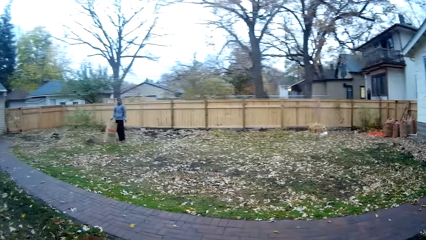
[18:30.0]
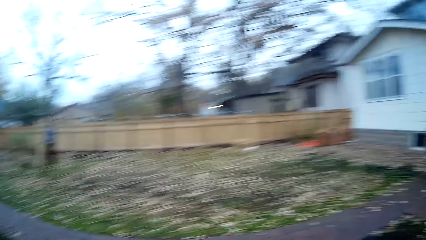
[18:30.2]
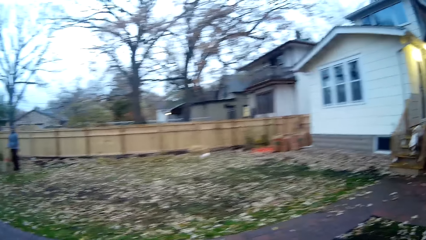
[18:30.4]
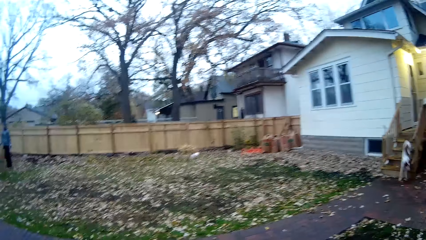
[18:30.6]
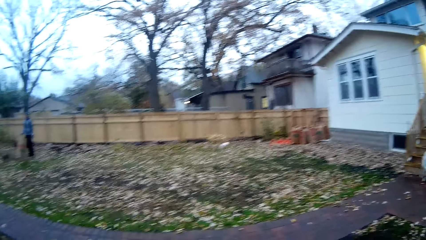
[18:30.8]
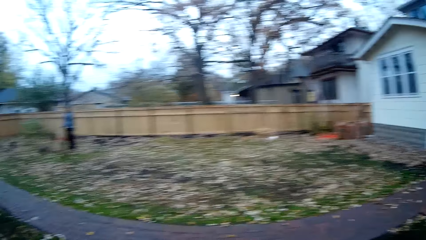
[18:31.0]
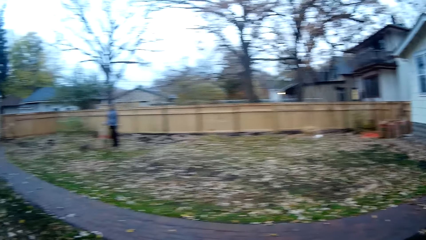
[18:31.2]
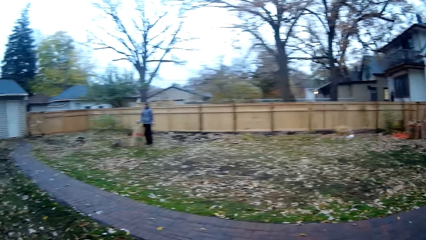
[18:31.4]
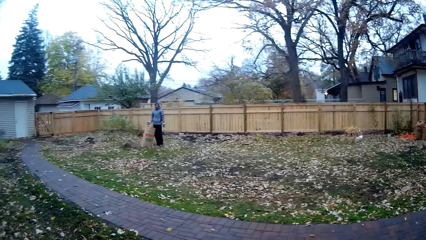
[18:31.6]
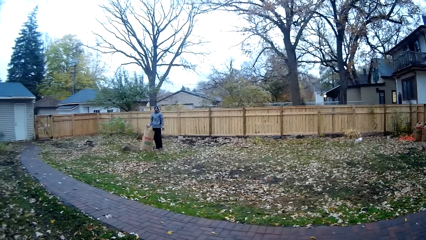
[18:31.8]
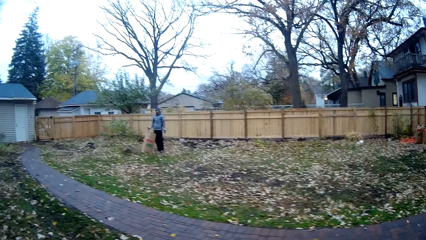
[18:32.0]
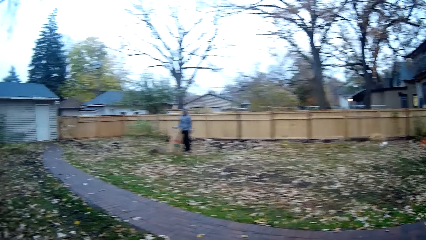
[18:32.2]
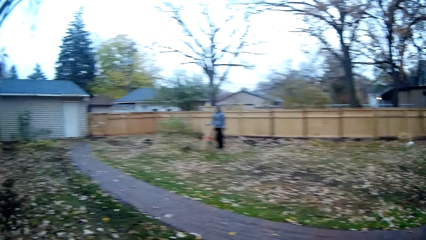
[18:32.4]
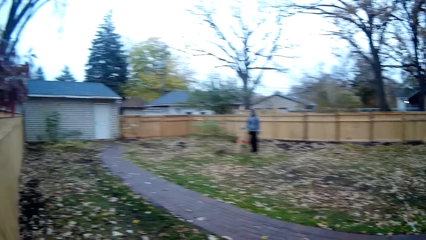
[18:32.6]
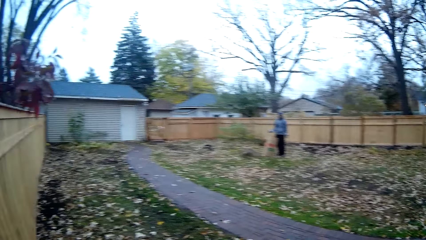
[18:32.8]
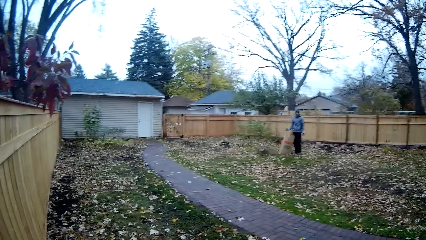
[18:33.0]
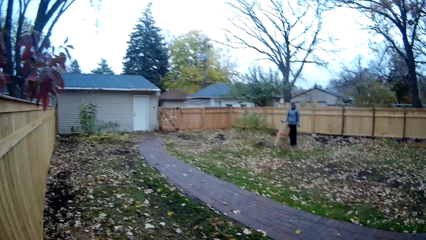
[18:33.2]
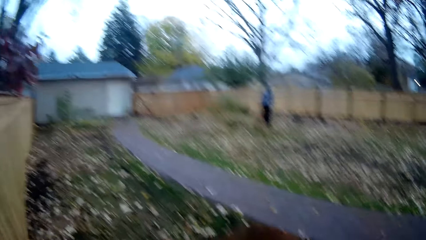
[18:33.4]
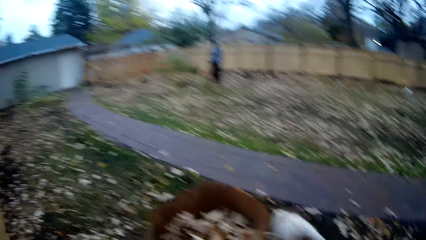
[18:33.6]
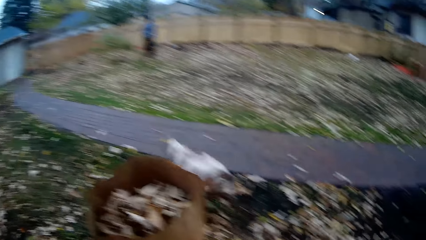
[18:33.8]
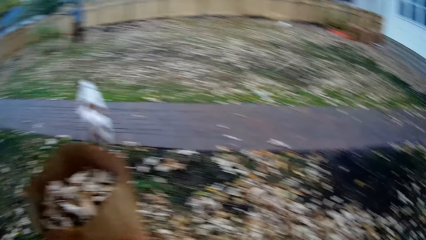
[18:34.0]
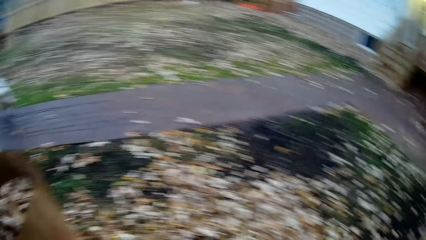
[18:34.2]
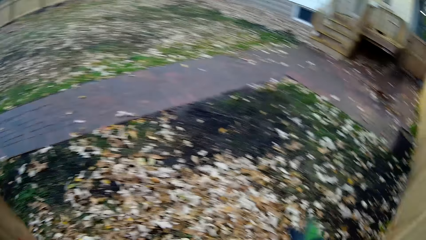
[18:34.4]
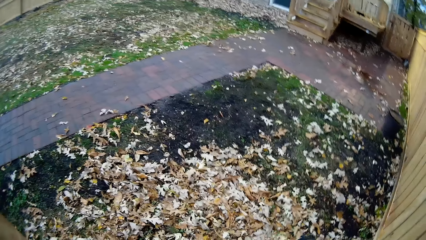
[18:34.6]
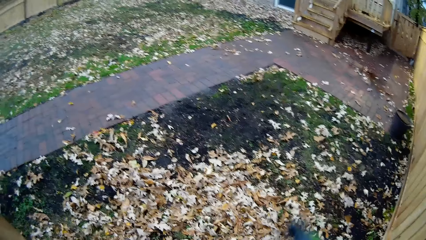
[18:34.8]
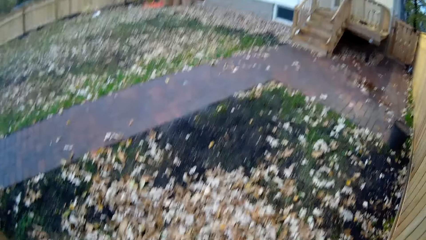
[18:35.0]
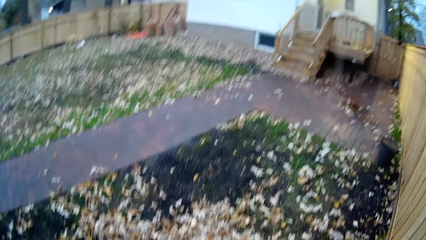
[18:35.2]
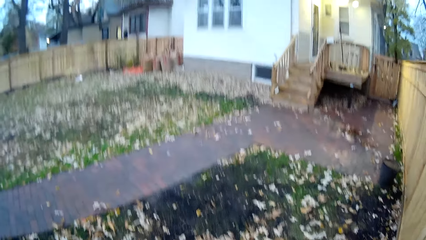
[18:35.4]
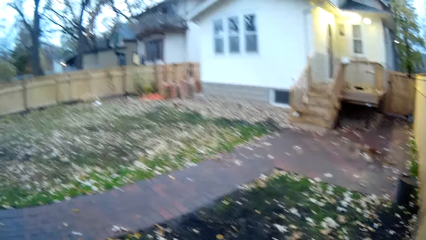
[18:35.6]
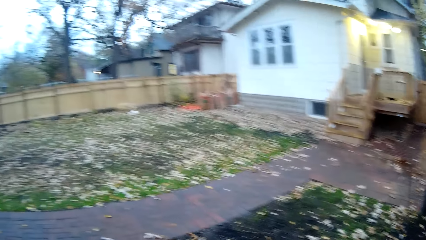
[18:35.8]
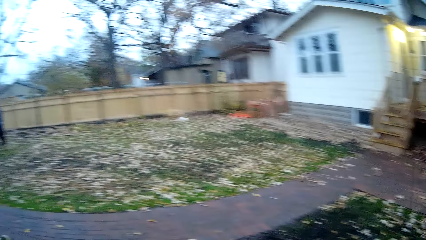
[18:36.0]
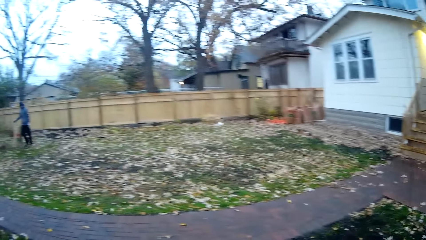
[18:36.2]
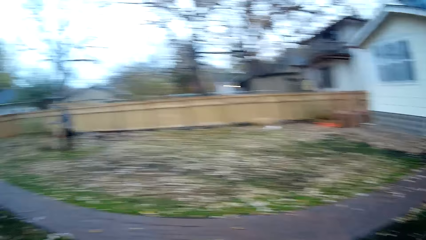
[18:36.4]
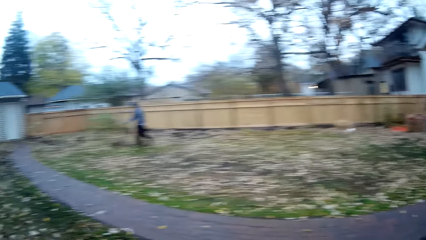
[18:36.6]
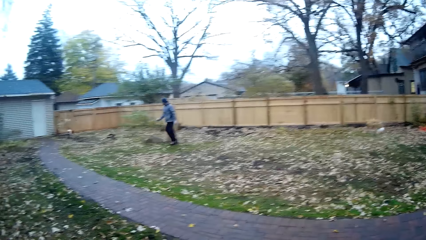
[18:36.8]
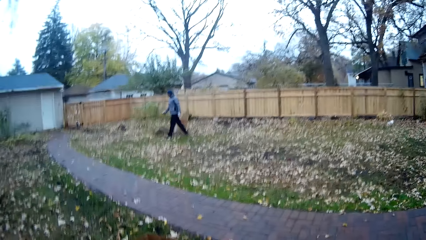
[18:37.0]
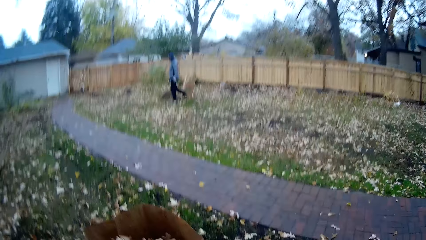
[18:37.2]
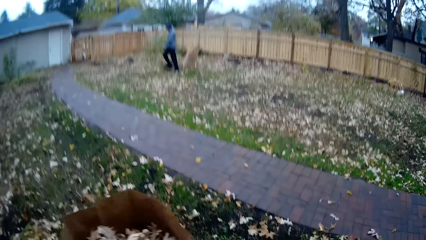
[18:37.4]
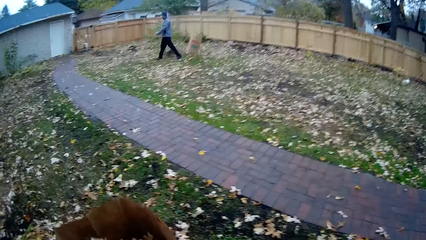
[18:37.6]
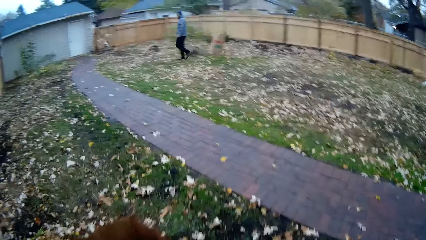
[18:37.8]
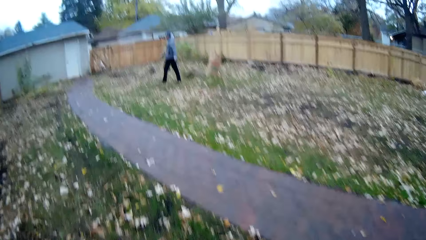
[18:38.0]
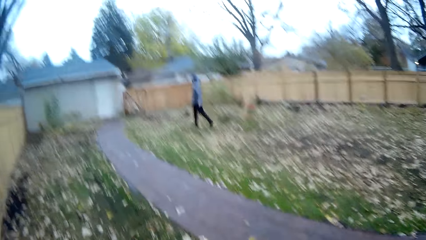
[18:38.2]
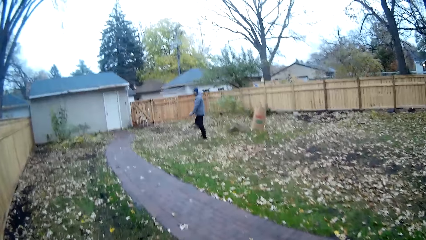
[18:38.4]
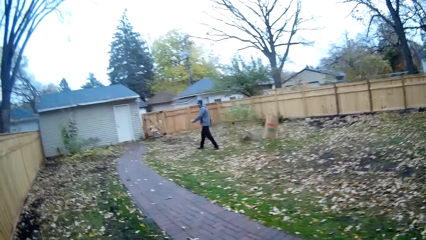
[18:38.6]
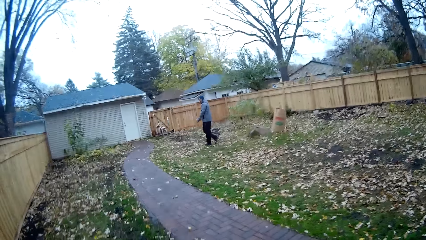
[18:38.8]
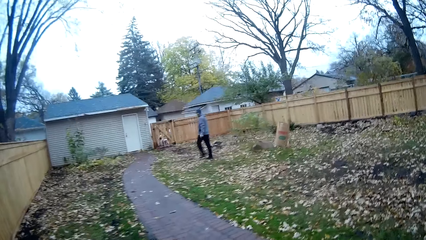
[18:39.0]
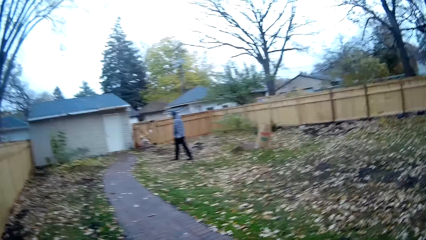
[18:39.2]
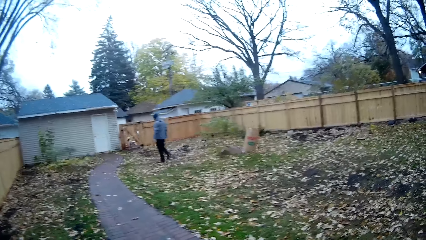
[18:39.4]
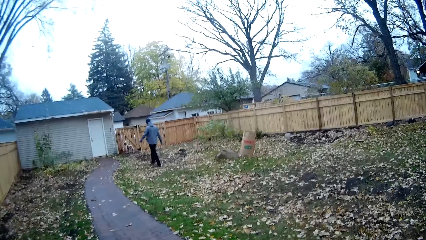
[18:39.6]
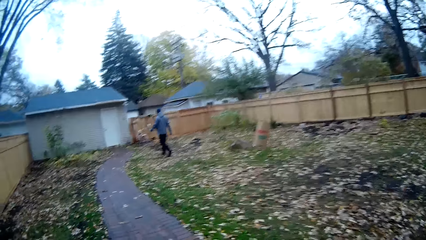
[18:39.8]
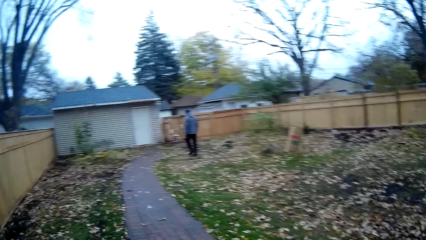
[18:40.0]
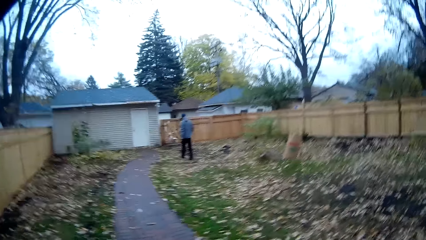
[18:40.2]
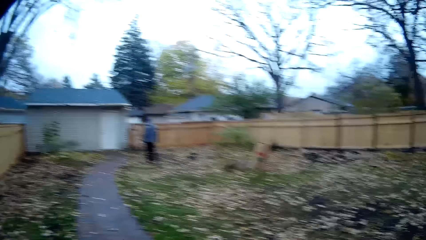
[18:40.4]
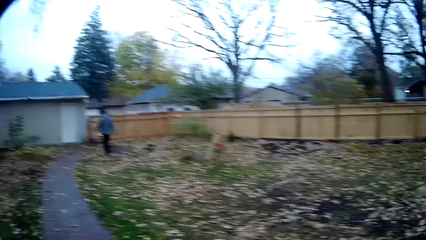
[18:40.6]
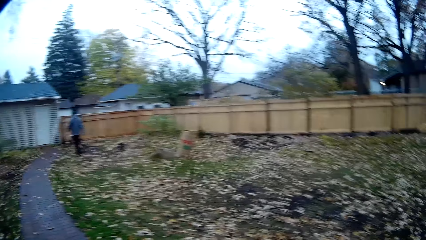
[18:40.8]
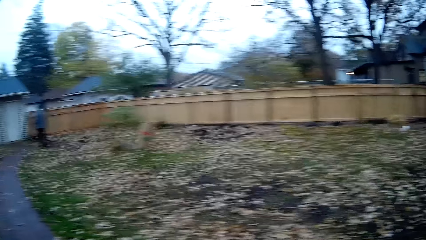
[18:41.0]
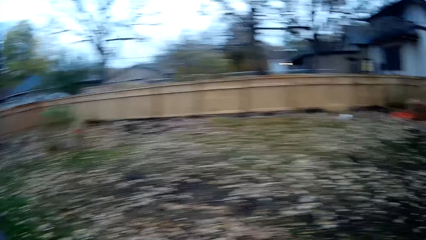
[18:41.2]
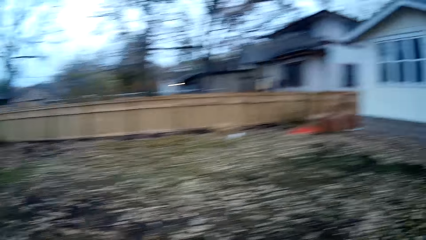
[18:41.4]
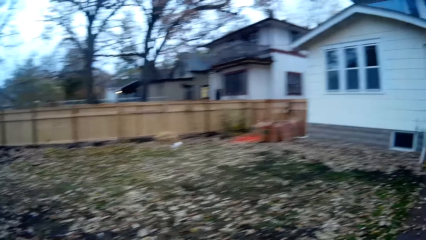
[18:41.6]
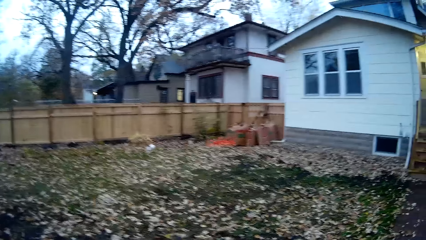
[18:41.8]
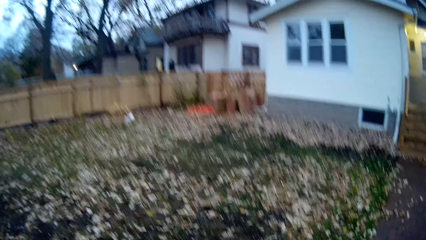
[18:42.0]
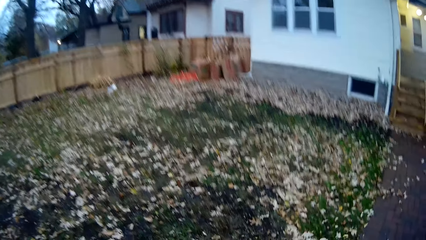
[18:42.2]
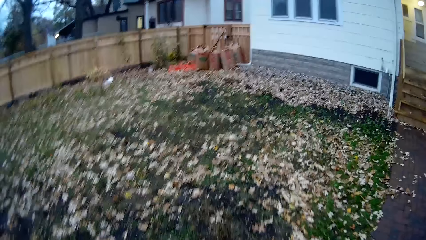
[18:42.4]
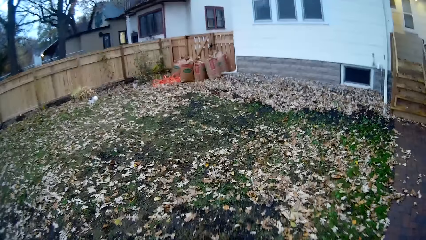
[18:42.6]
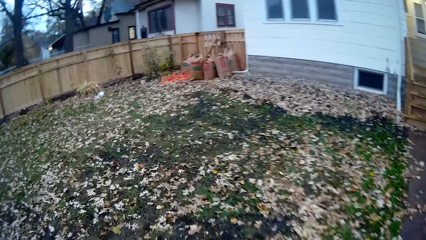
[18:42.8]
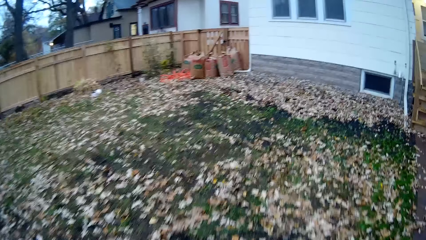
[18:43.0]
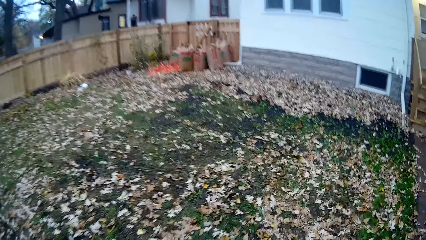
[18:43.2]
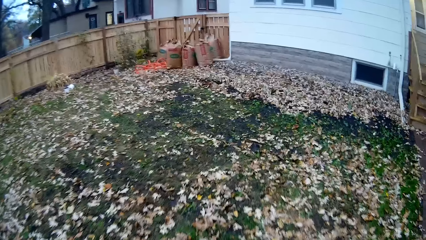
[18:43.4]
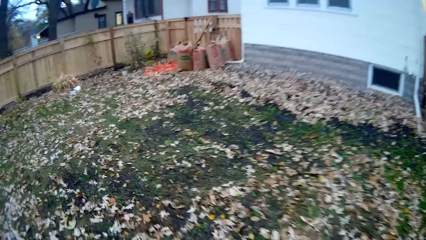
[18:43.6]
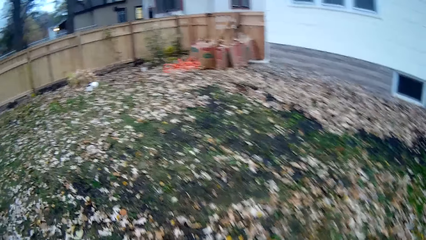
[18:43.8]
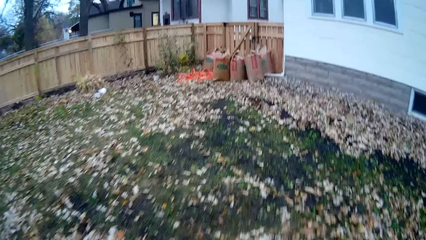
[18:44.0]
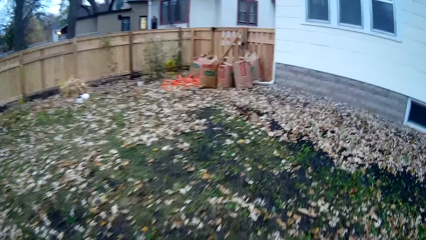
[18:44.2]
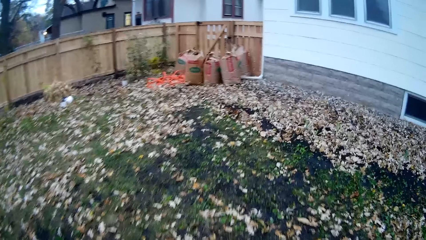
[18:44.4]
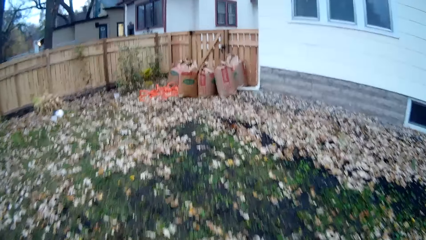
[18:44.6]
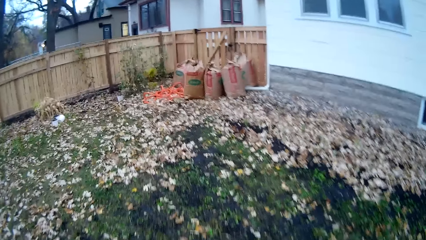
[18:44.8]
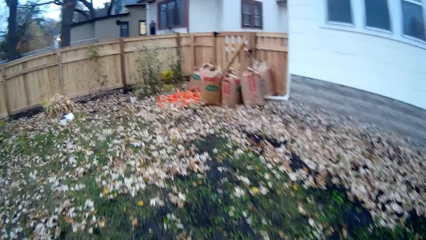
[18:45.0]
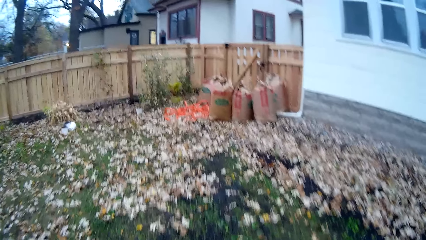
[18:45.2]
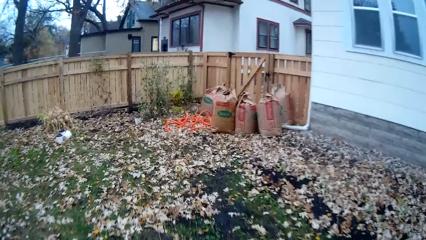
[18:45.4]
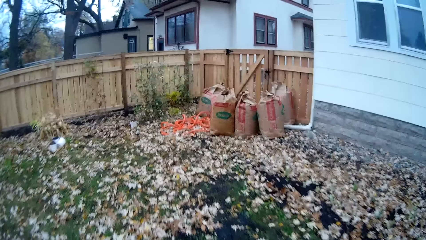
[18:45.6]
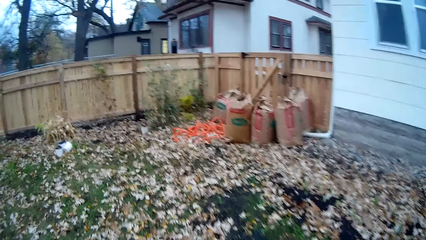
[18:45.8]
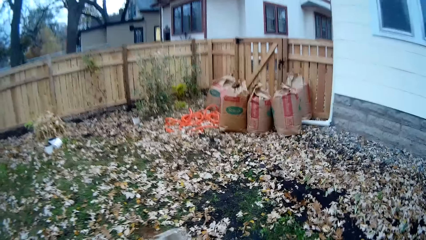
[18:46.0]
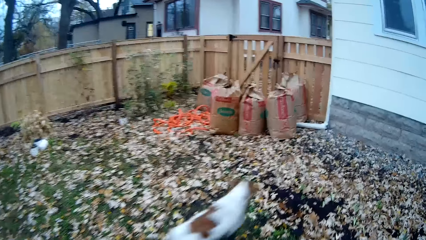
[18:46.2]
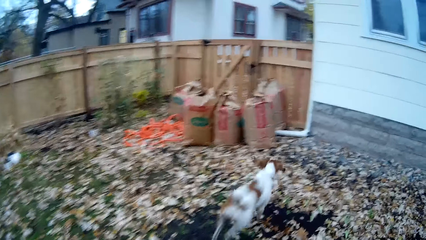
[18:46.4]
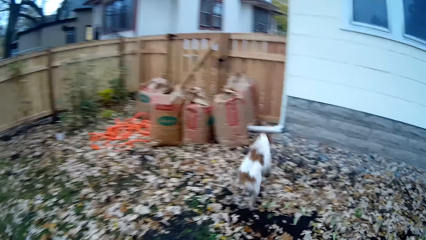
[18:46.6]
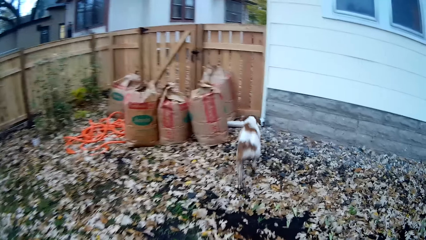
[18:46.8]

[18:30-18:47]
A man walks to the entrance of the compound. The camera wearer walks around.
